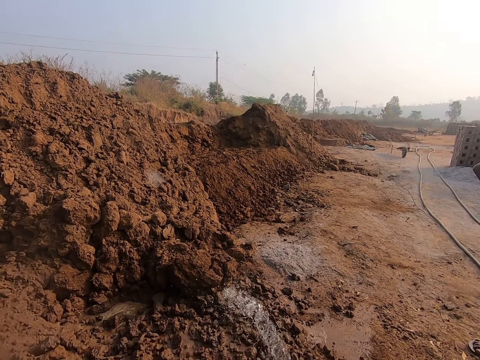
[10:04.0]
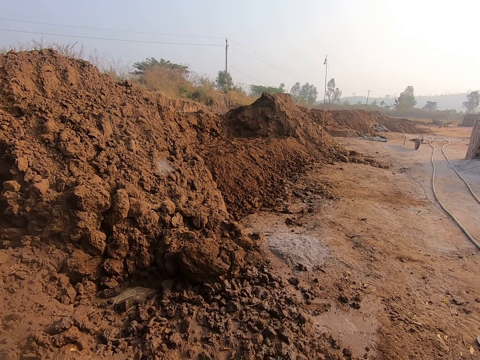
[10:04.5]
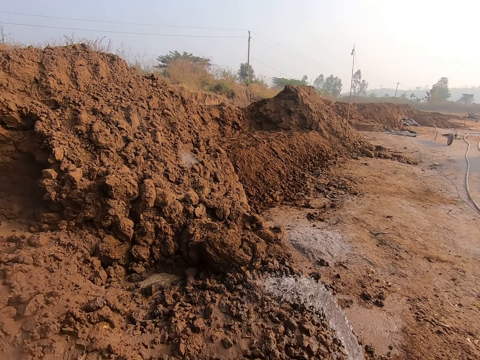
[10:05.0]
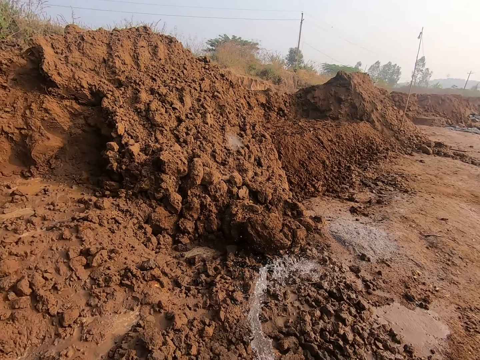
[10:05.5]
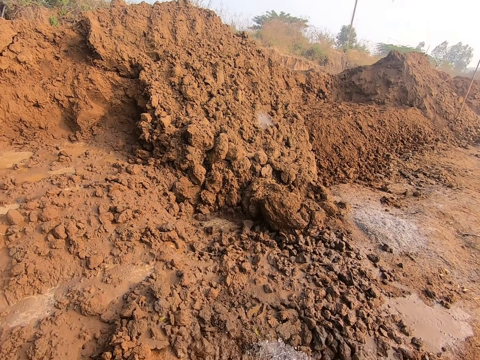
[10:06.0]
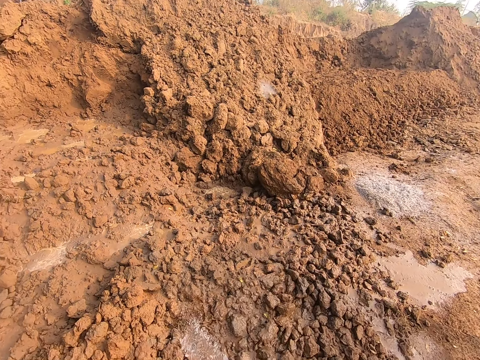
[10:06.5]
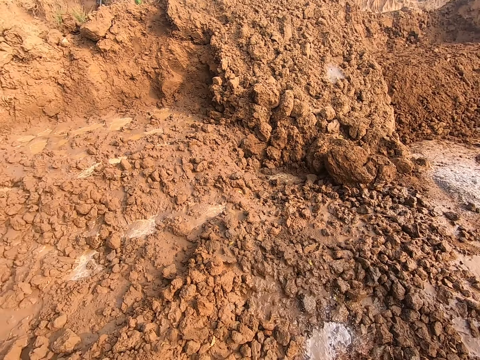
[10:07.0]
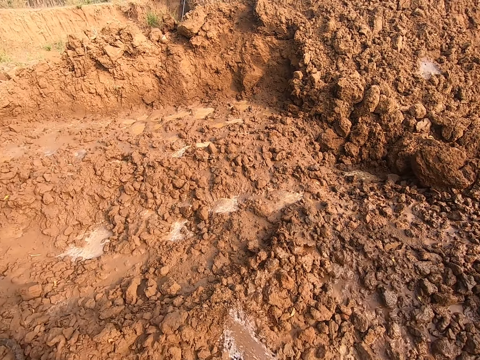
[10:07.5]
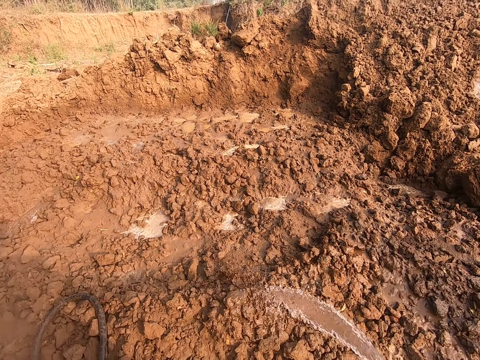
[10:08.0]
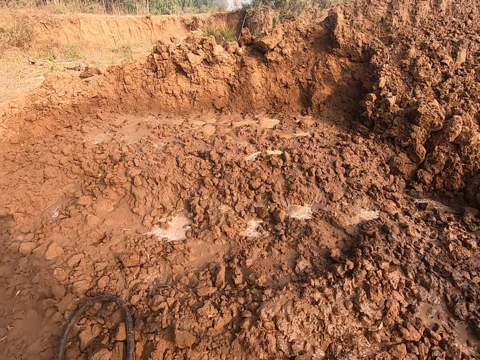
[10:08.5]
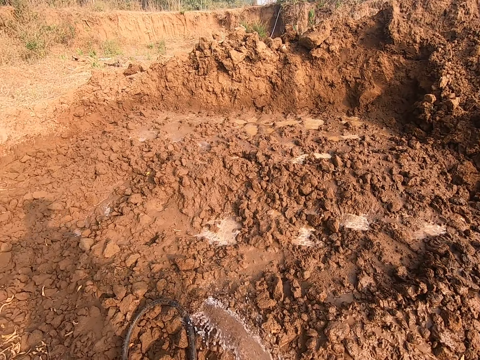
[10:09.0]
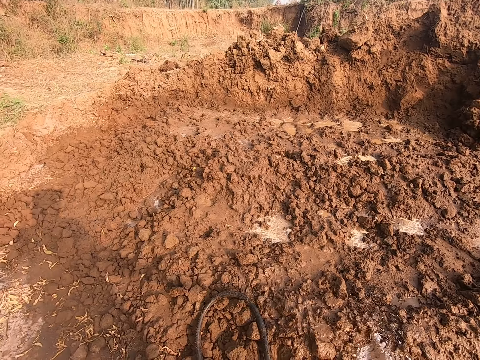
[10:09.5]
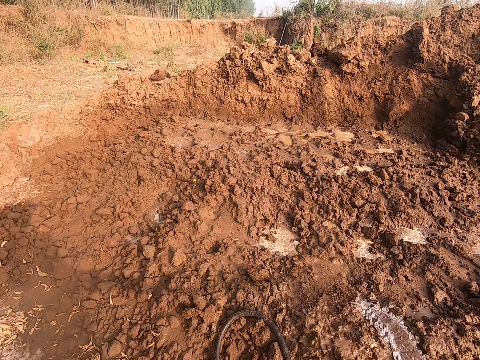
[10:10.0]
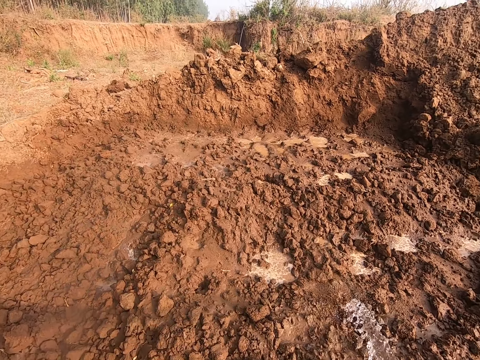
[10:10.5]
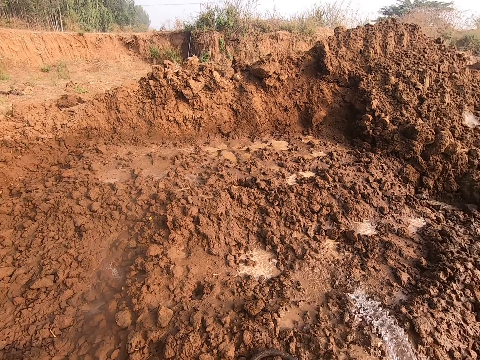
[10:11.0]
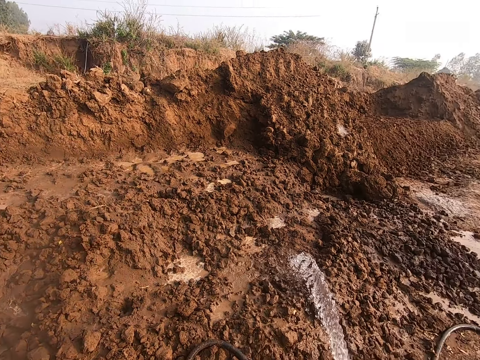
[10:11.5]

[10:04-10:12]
The camera wearer moves around with the hose in his hands.

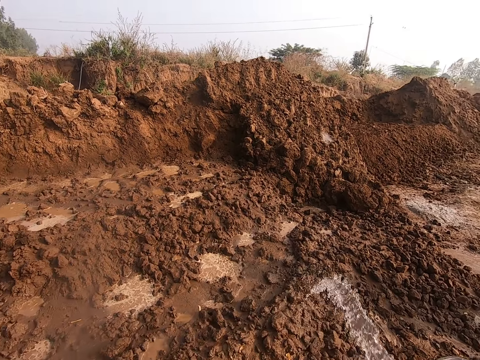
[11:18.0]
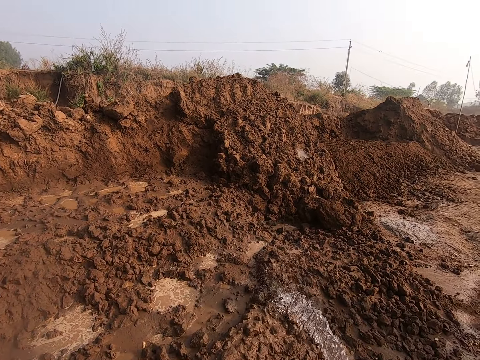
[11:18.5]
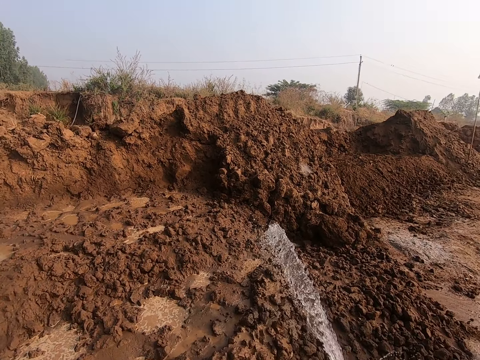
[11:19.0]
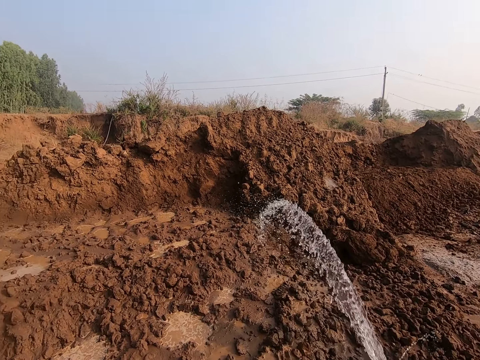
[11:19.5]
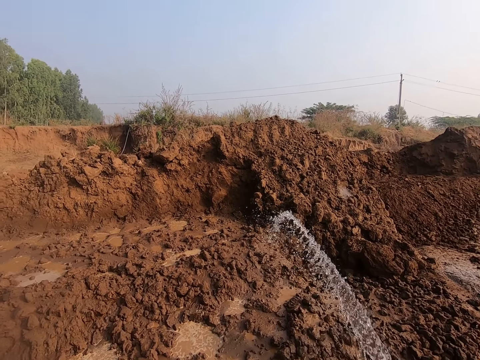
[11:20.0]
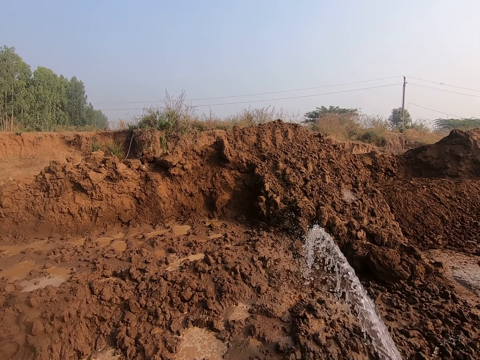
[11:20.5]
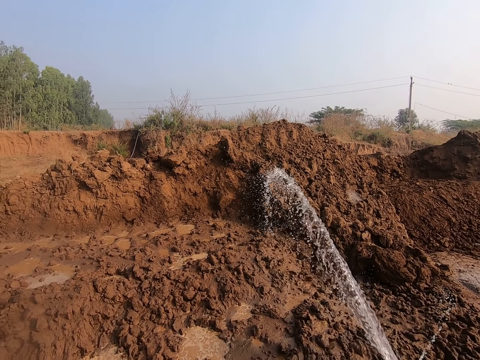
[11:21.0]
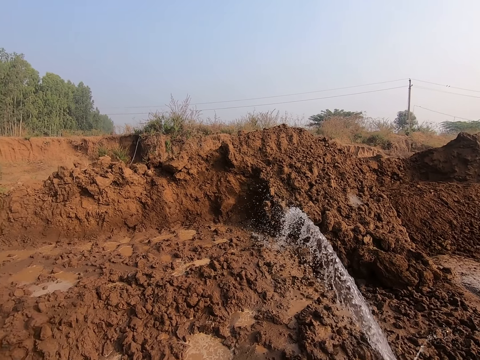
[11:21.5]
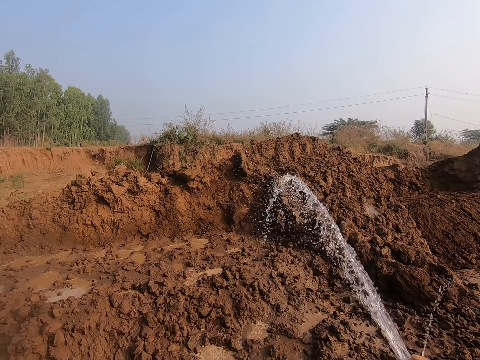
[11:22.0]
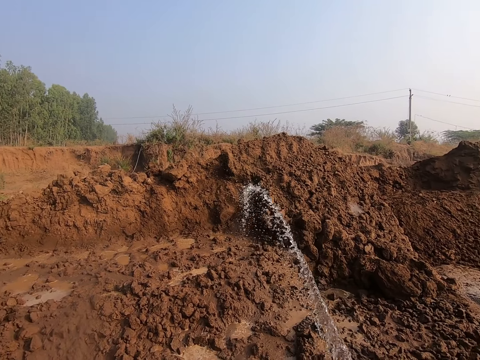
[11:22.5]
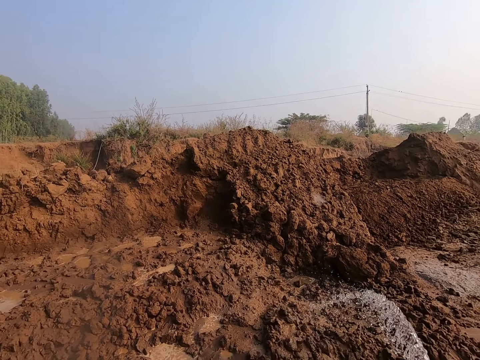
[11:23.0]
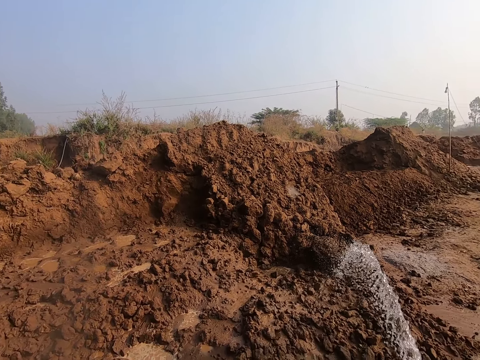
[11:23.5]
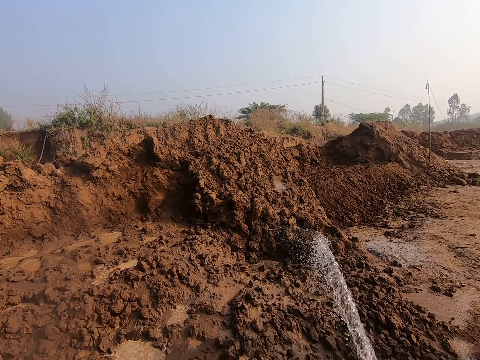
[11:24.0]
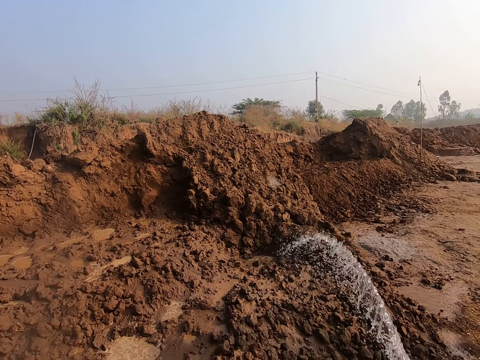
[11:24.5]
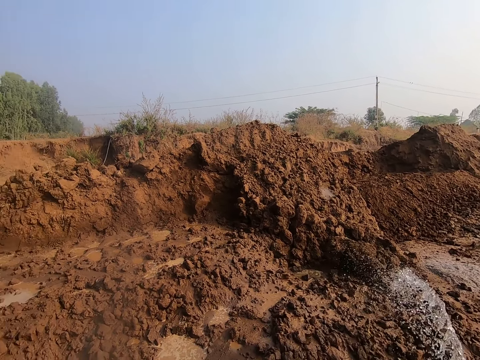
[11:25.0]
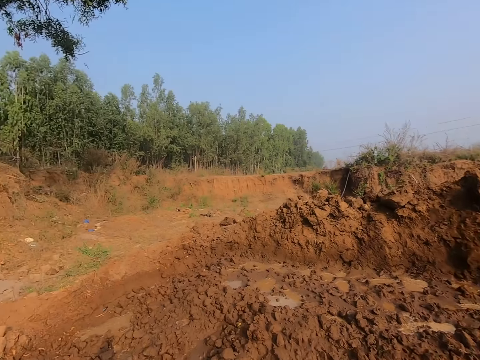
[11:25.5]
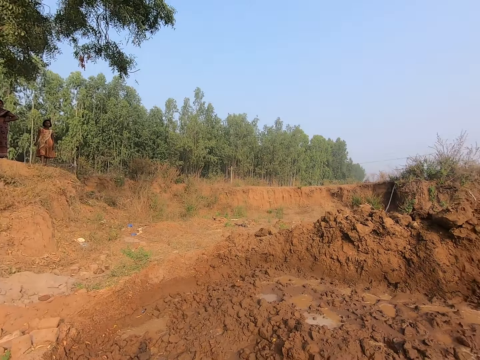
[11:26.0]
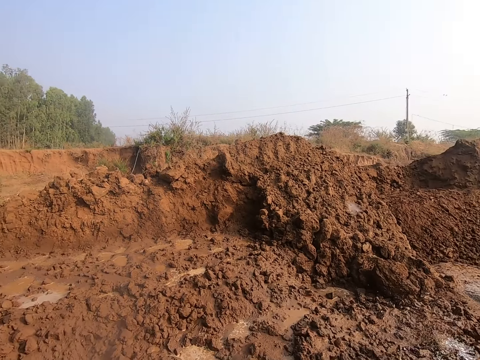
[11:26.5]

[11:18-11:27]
The camera wearer converses with a man, a woman and another woman.

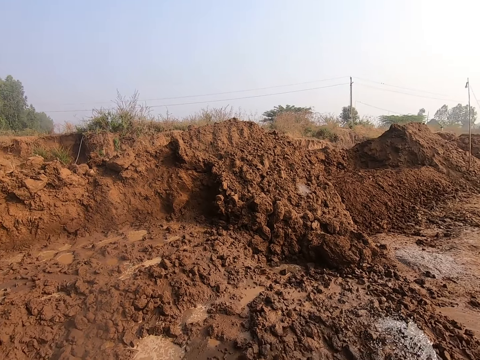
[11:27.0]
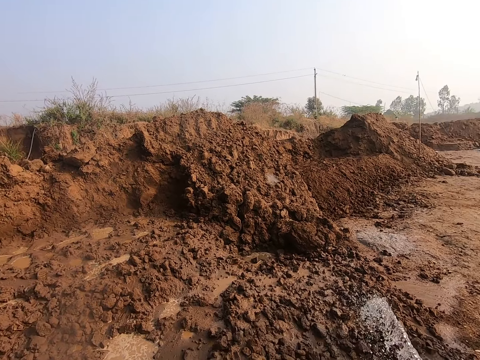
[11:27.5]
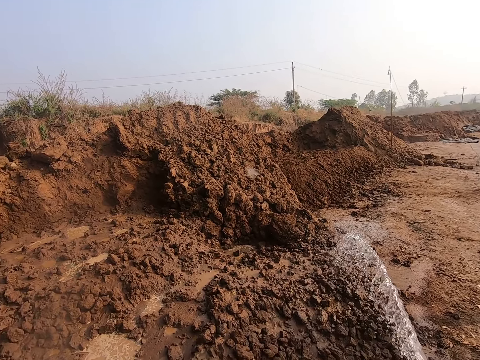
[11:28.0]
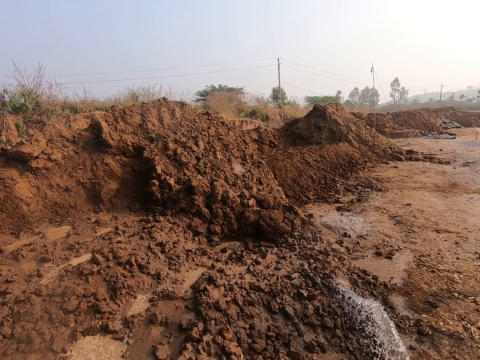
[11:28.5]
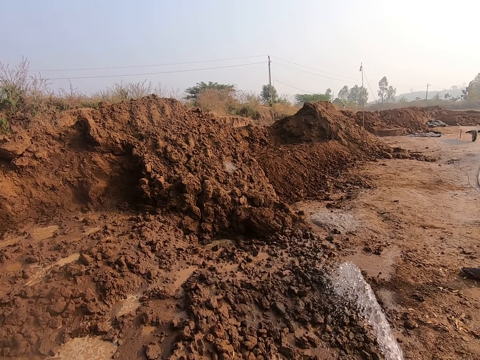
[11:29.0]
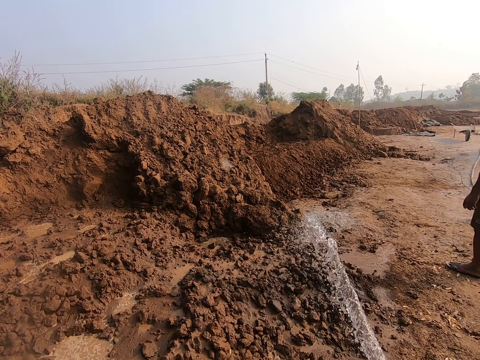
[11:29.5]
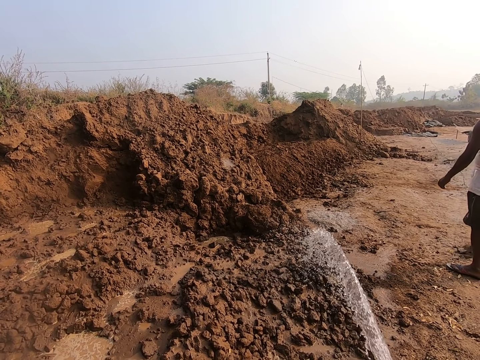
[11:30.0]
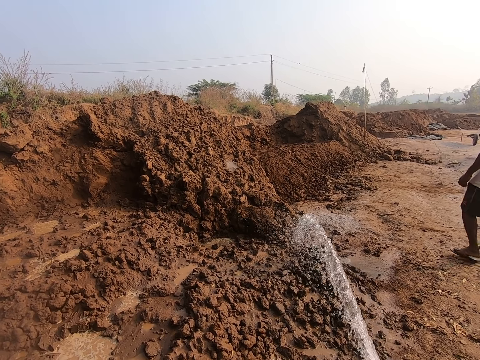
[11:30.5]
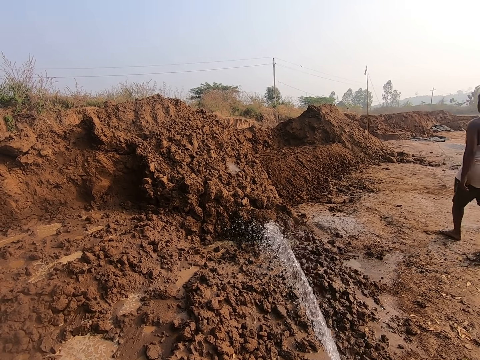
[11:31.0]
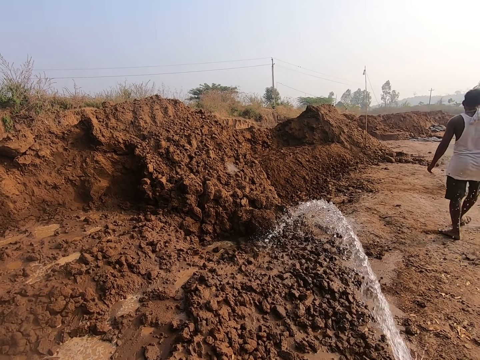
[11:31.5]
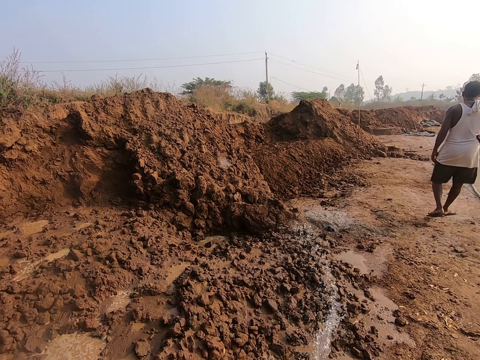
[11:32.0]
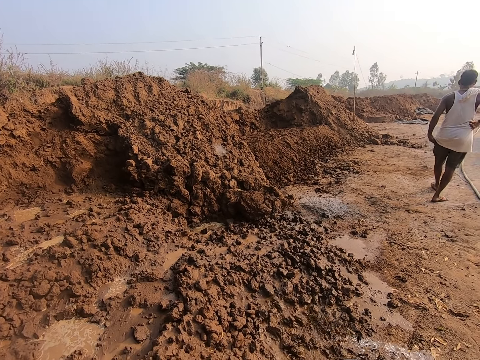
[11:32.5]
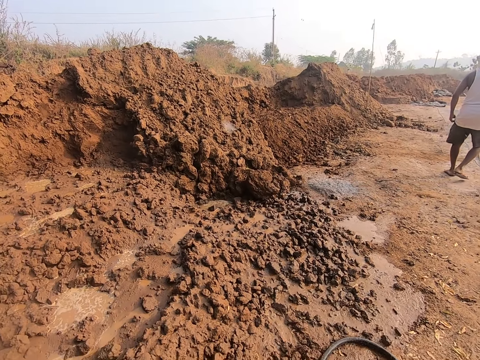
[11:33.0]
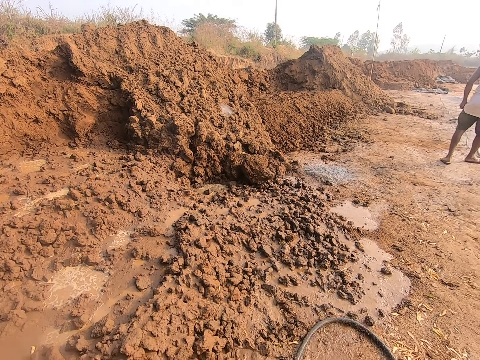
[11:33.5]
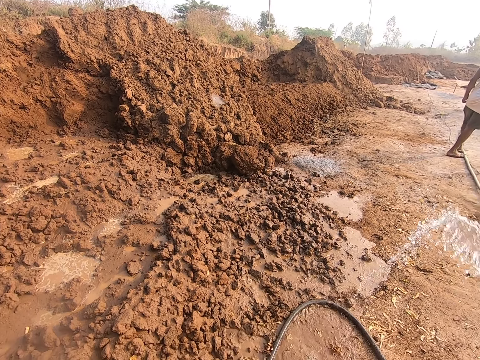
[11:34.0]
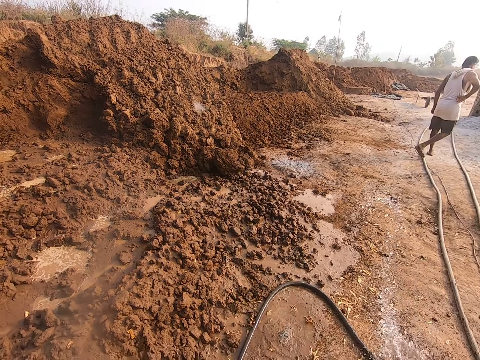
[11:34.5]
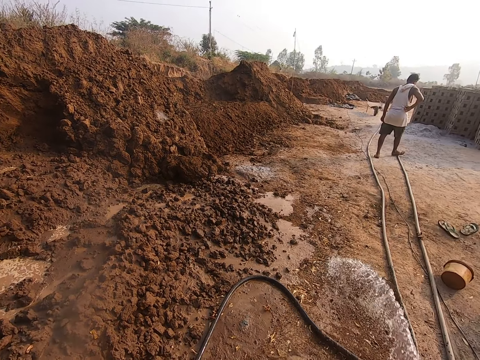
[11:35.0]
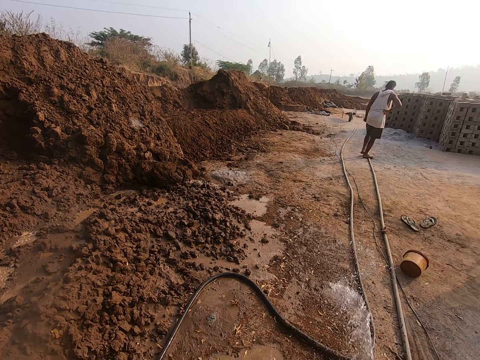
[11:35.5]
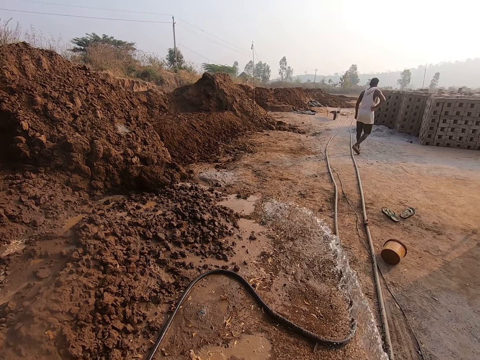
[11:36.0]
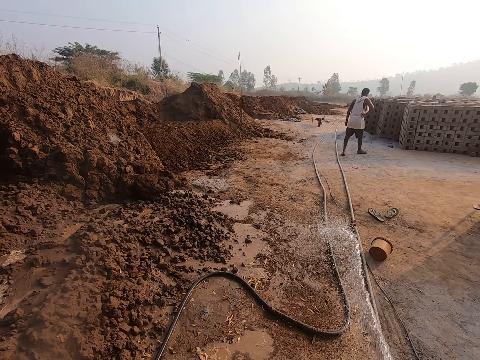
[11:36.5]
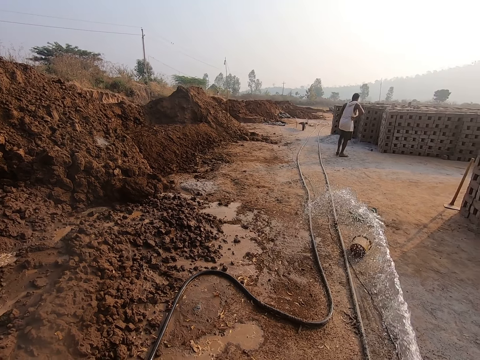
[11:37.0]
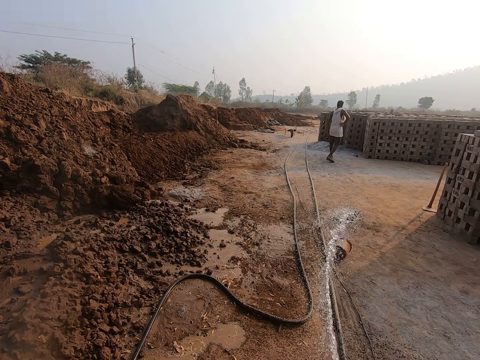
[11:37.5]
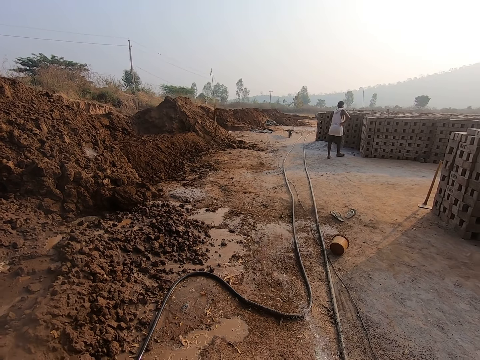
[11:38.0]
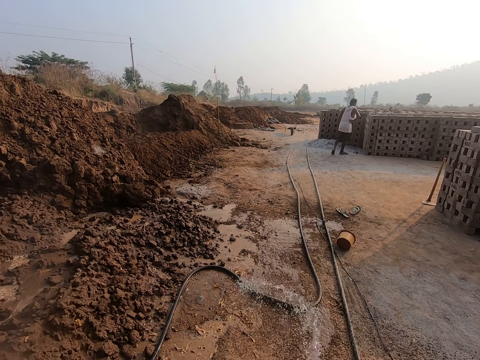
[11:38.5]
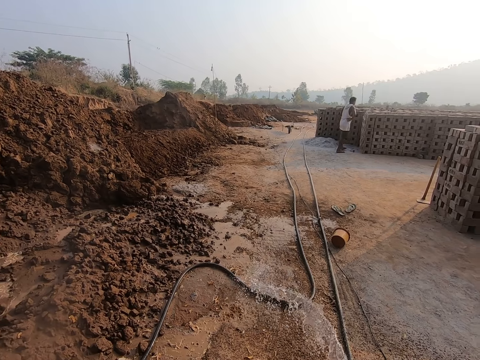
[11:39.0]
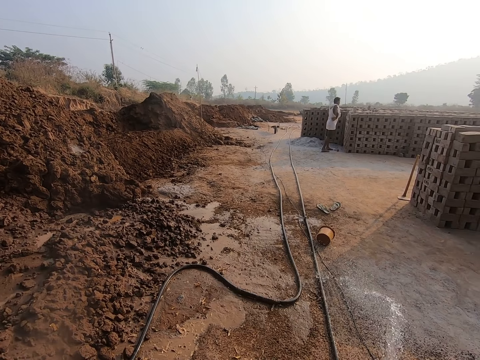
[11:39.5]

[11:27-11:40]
The man walks away from the wet ground.
